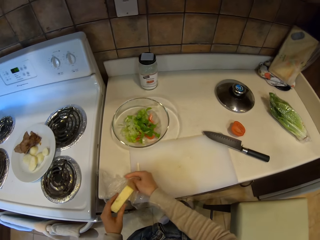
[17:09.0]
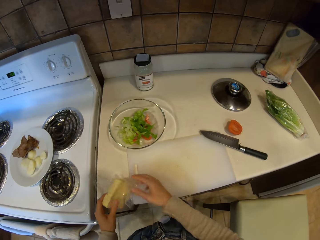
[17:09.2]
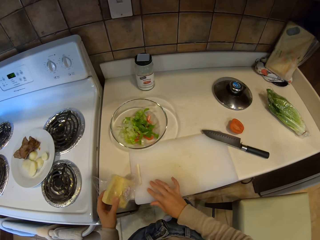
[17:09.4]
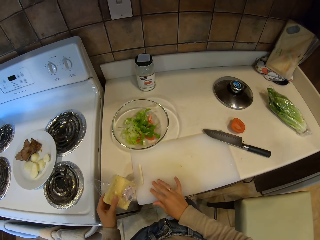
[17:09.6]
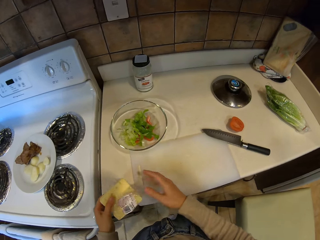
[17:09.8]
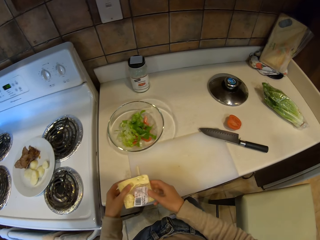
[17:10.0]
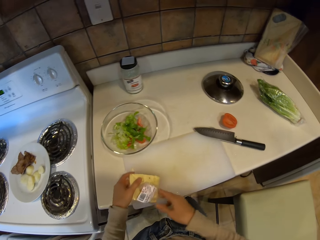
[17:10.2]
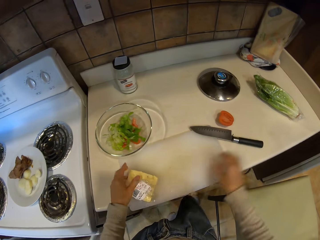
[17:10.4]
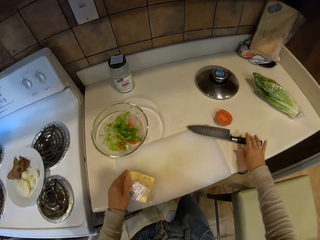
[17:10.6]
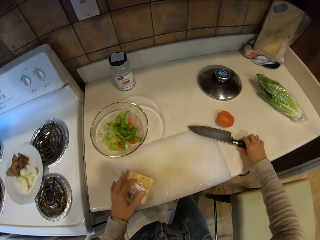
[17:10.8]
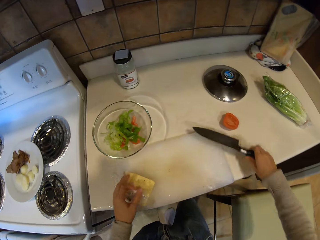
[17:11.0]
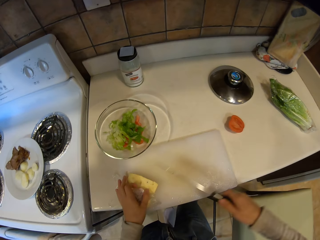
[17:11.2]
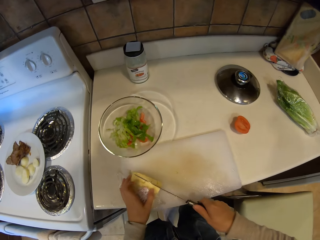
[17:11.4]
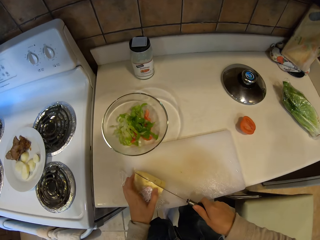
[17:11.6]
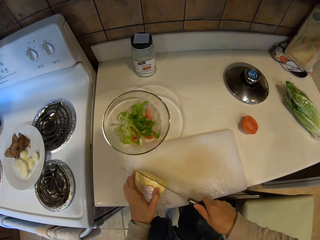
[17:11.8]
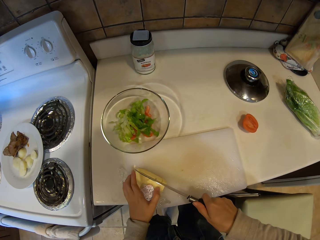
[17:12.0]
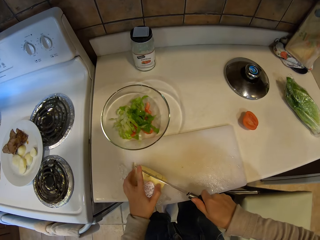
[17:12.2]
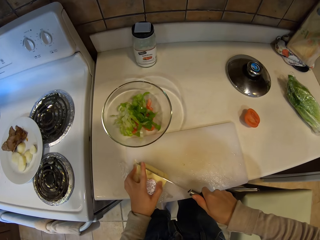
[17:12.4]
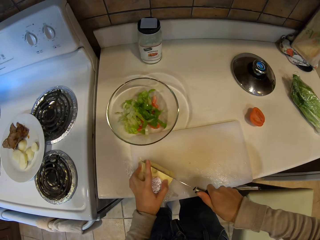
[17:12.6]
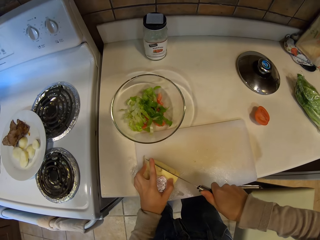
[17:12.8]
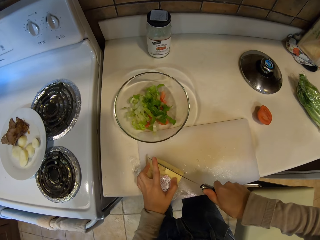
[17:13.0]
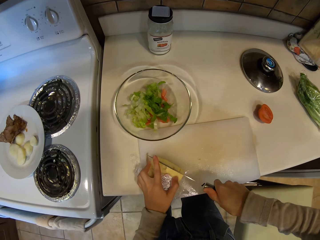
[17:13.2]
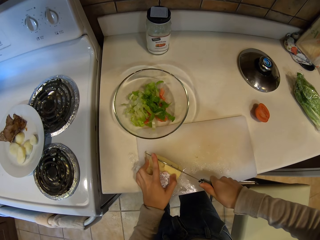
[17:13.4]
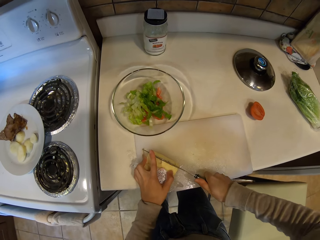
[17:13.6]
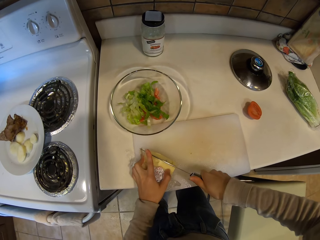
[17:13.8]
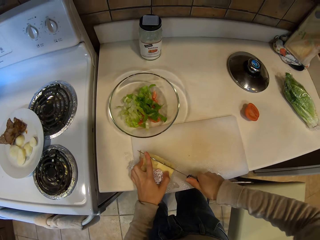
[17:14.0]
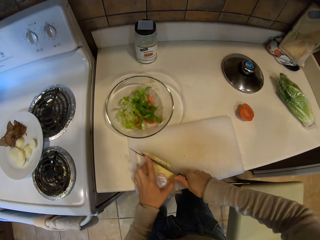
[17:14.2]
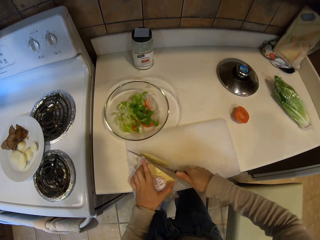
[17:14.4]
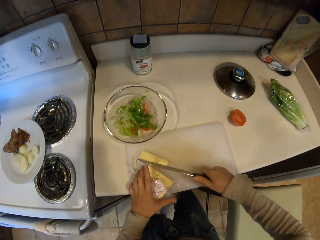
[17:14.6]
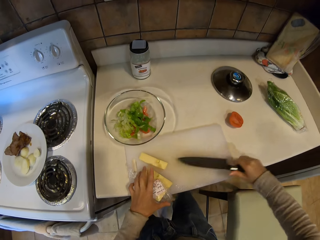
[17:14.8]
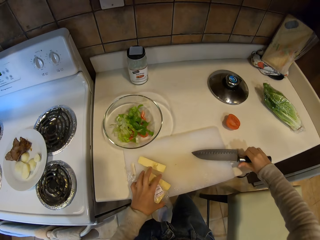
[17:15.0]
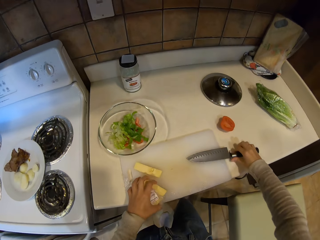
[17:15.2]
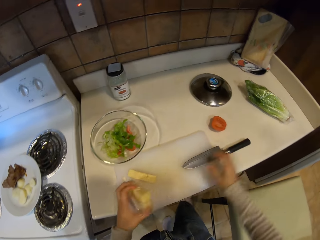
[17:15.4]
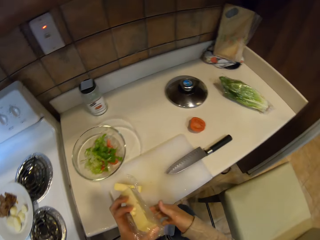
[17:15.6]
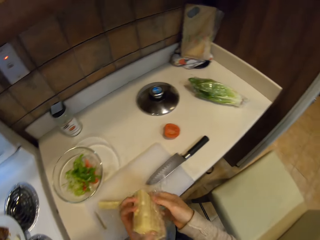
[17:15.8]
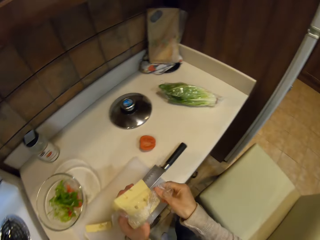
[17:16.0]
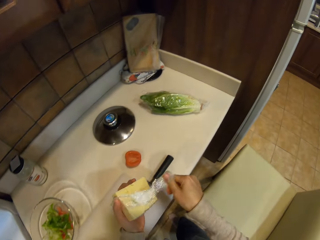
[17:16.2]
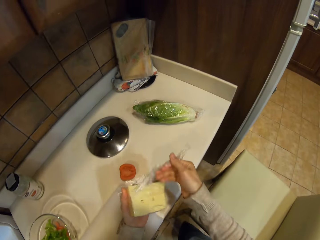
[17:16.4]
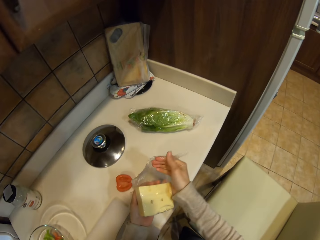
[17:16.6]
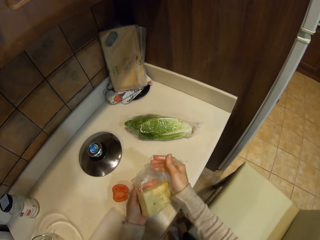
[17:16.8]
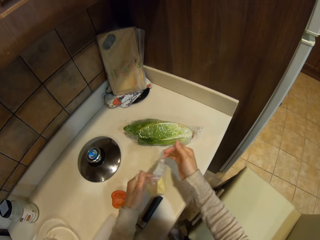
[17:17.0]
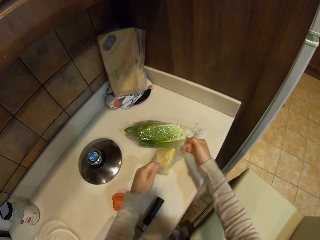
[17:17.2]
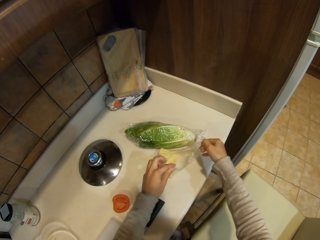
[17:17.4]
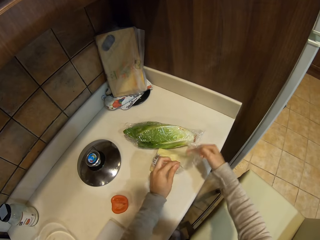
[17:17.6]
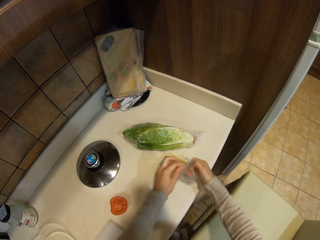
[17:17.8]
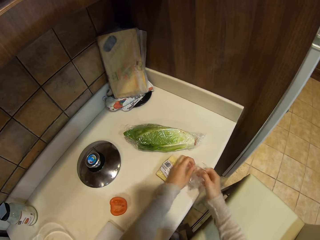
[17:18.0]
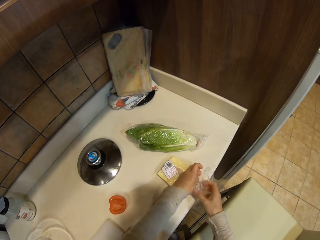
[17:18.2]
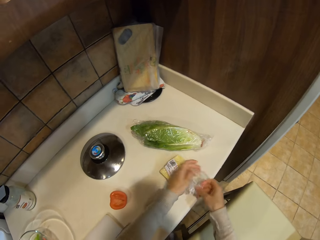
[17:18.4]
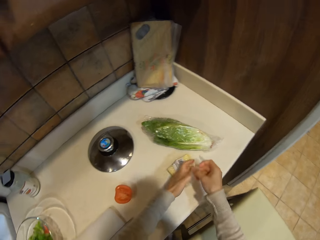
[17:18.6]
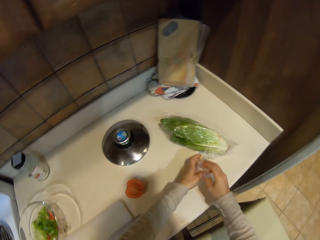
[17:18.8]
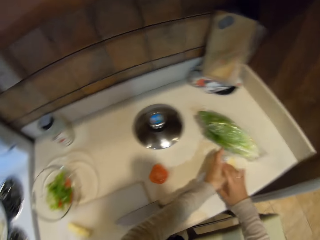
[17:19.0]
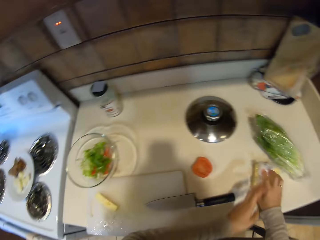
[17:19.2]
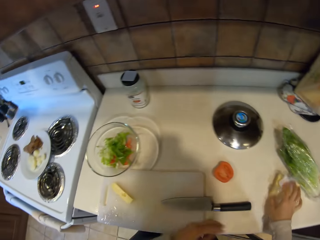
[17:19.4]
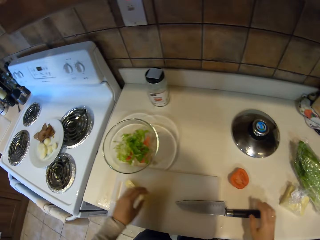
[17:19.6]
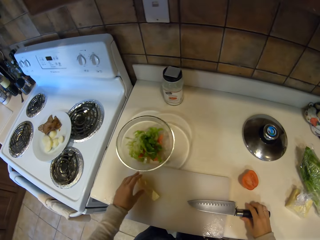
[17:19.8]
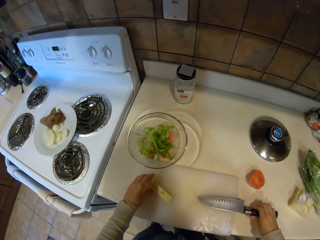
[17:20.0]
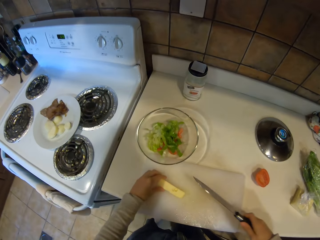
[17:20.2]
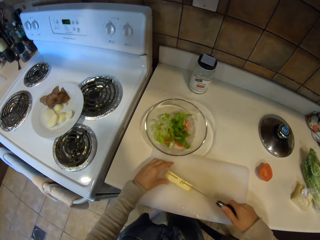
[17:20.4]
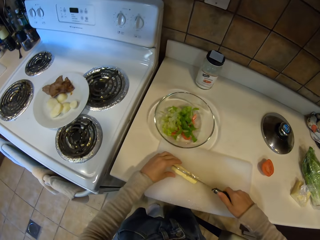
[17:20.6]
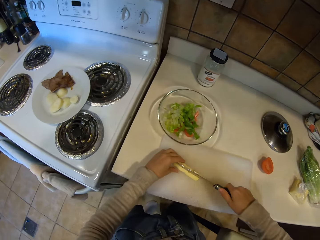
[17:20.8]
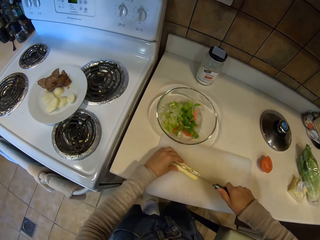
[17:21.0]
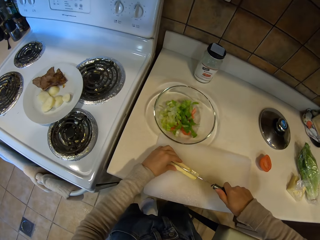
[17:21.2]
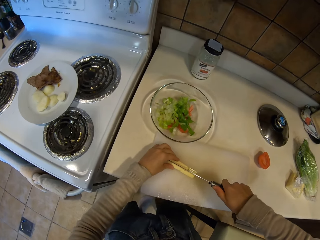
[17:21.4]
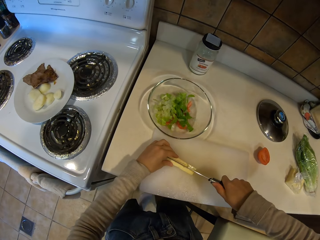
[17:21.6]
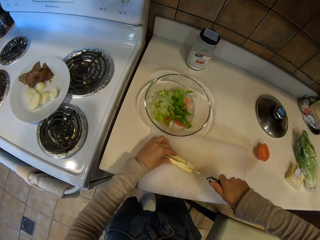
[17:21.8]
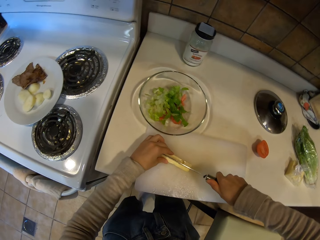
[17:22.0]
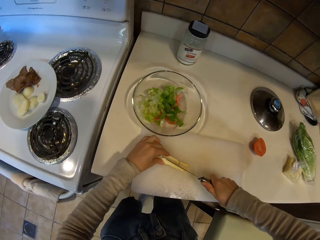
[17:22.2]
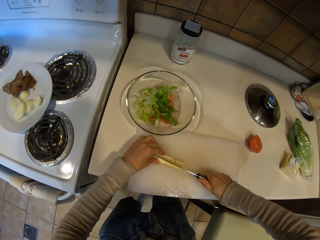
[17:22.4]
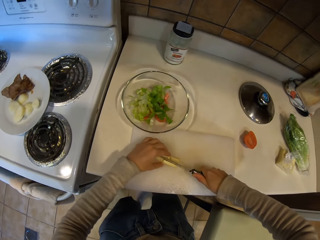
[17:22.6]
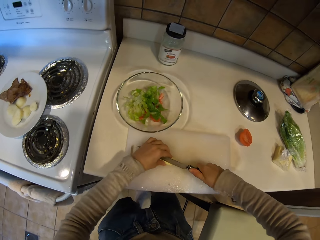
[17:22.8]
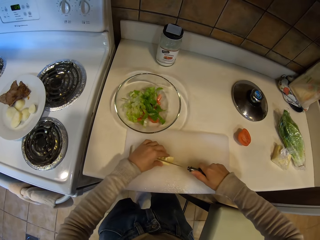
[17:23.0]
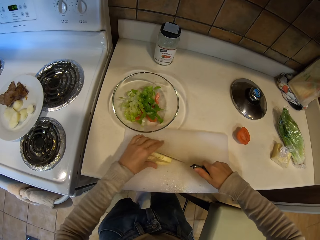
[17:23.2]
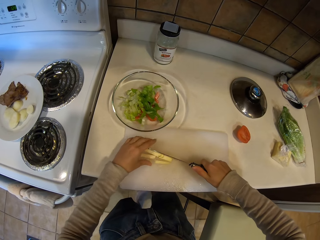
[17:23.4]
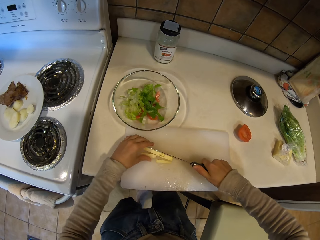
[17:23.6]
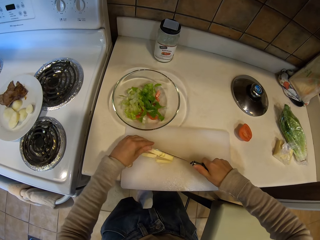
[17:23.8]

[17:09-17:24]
The camera wearer touches the chopping board. They put the butter on the chopping board. They pick up the knife and cut the butter with the knife. They put the knife on the table. They pick up the butter and wrap the butter with the polythene paper. They put the butter on the table. They wrap the butter with the polythene paper. They step forward. They touch the butter. They pick up the knife and cut the butter with the knife.

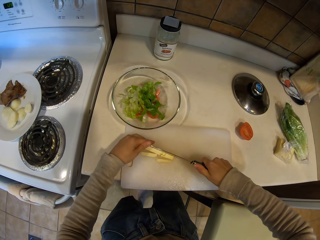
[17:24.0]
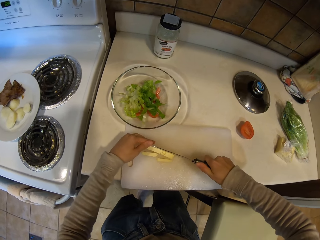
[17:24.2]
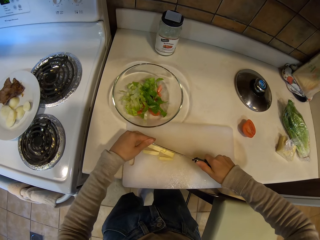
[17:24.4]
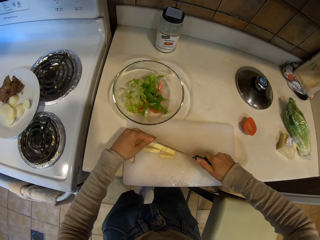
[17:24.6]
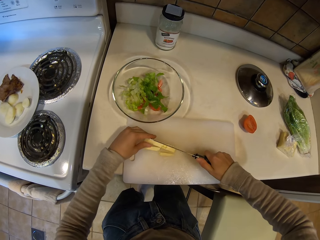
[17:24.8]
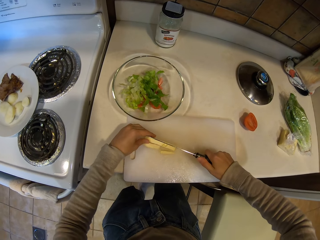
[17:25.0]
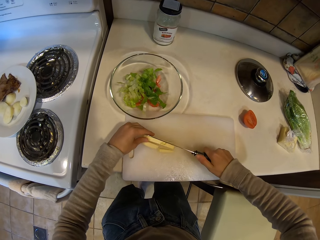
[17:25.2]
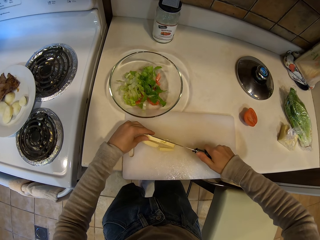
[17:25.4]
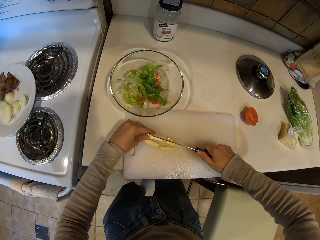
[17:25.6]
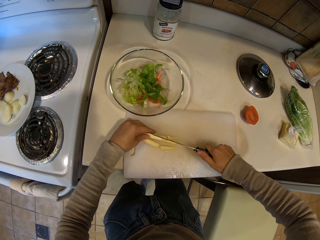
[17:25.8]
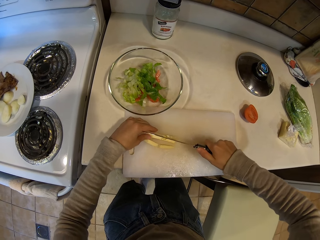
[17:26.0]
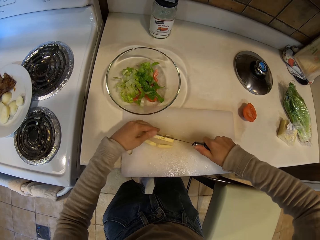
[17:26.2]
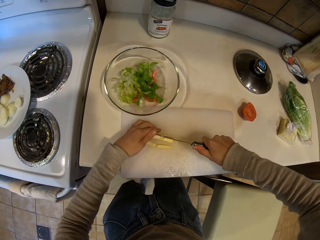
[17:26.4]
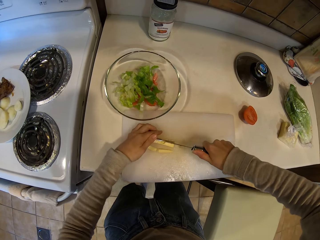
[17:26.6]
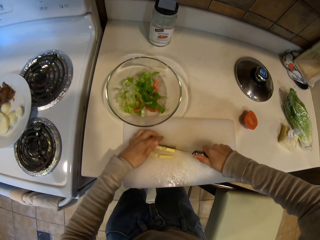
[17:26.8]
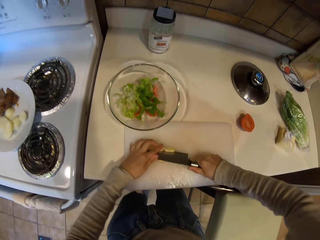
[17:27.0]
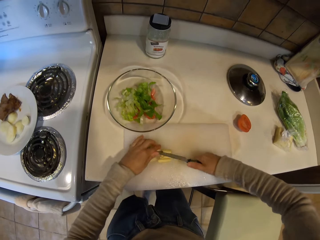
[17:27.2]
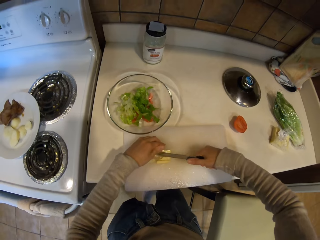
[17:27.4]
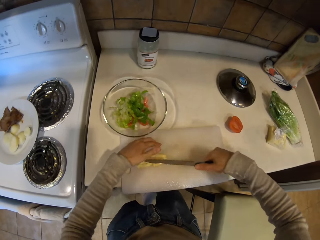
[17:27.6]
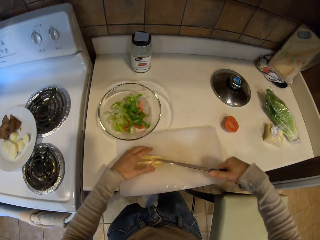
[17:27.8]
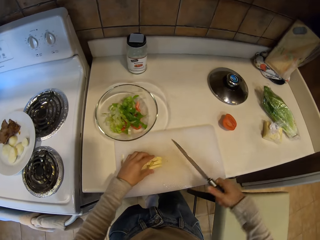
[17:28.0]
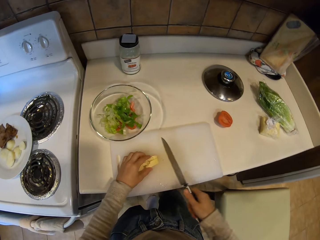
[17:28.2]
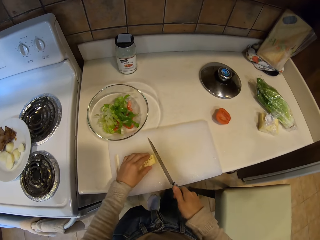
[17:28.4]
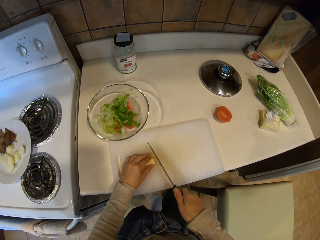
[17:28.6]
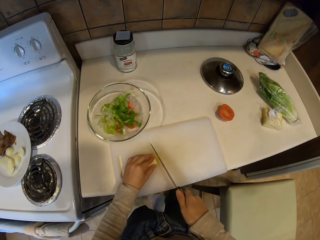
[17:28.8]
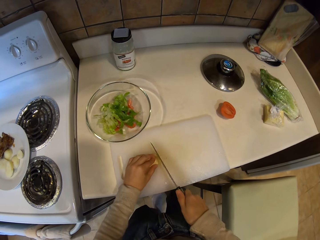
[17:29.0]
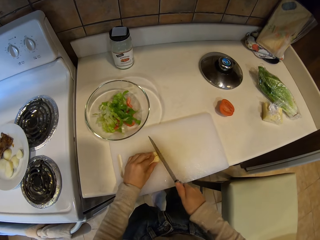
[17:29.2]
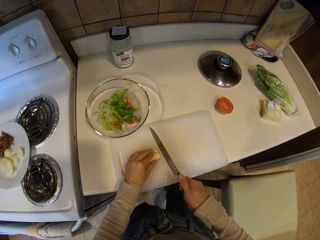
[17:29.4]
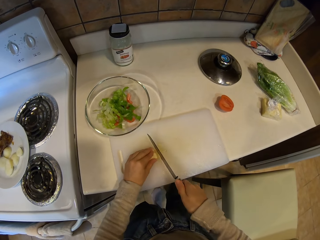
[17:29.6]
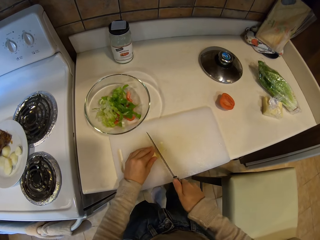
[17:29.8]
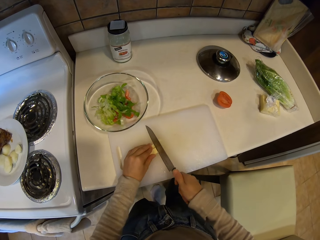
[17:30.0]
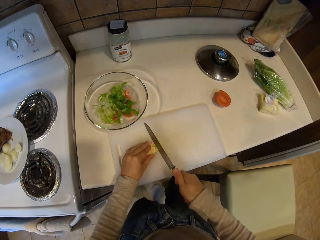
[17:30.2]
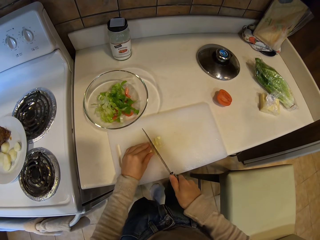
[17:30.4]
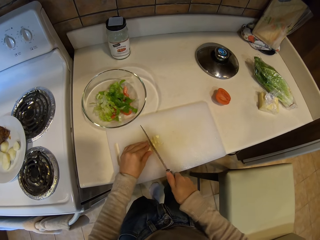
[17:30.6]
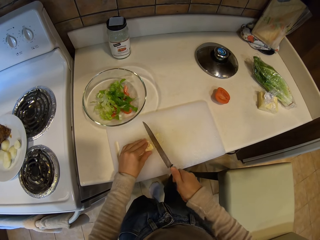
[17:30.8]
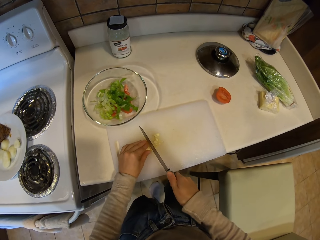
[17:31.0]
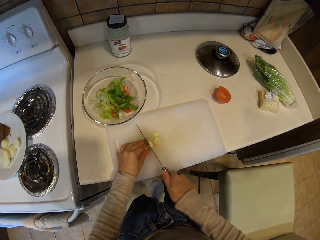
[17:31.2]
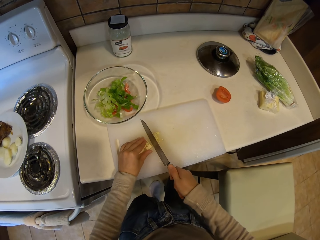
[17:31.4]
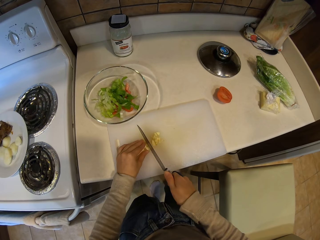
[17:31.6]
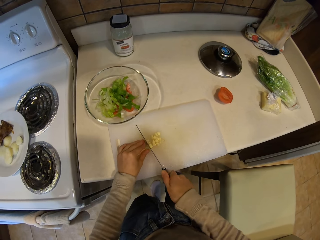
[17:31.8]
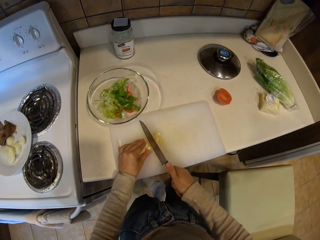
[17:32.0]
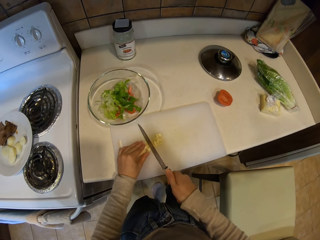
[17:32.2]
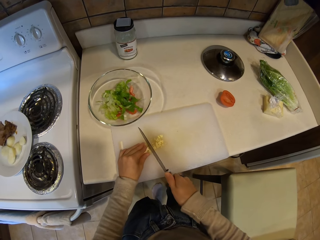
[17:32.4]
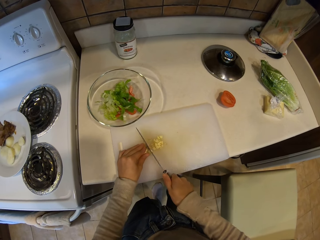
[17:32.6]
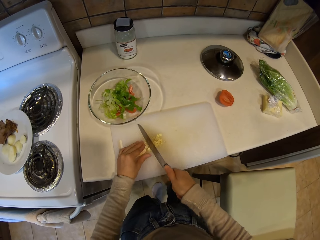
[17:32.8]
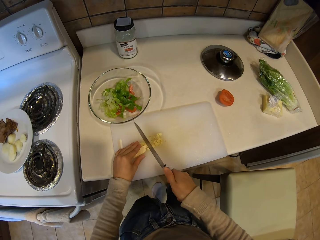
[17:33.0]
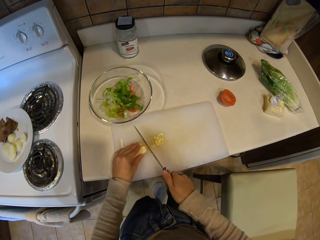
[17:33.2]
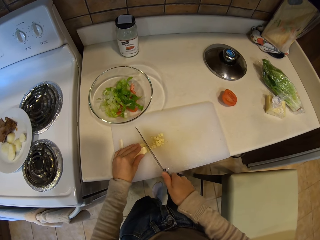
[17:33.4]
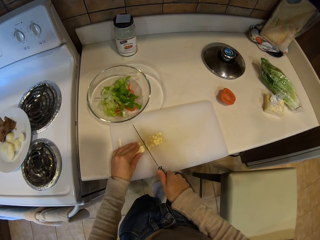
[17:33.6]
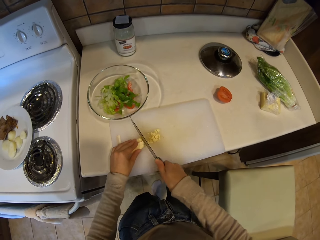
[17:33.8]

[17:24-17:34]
The camera wearer moves the butter and cuts the butter with the knife.
